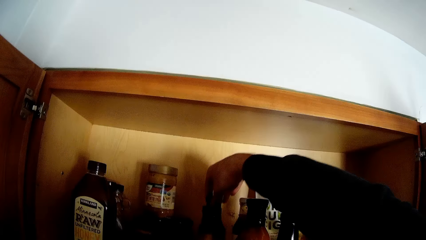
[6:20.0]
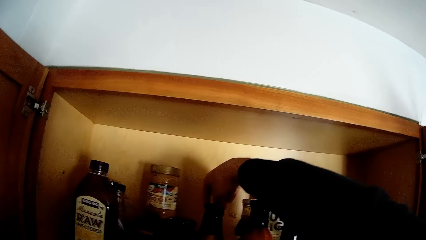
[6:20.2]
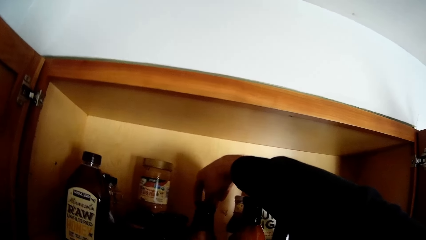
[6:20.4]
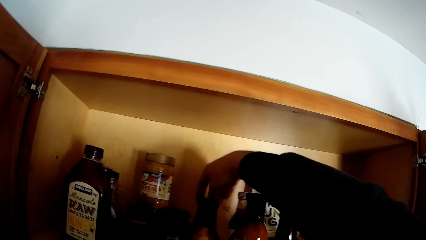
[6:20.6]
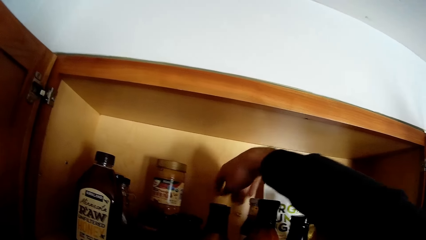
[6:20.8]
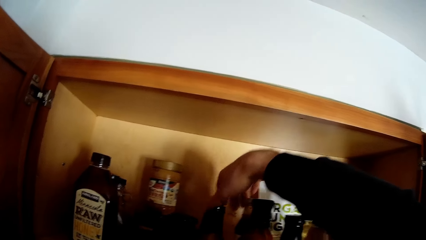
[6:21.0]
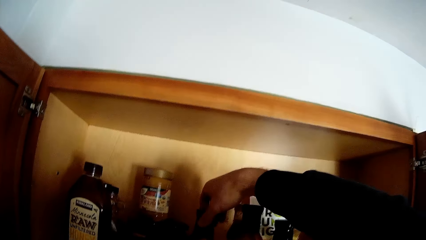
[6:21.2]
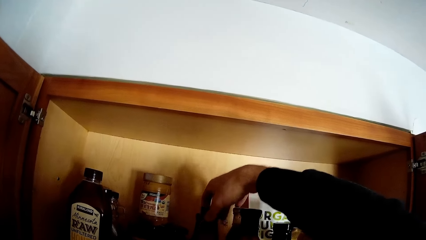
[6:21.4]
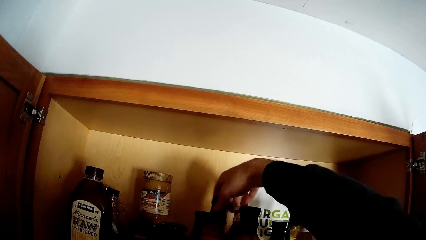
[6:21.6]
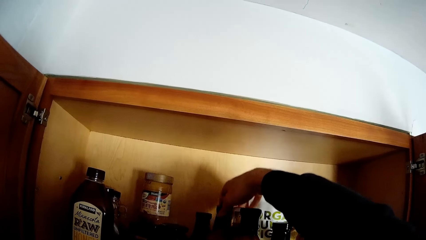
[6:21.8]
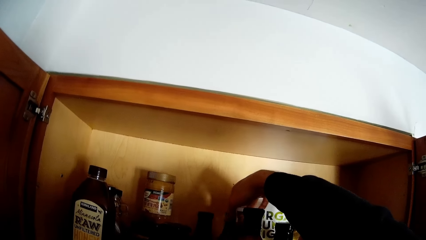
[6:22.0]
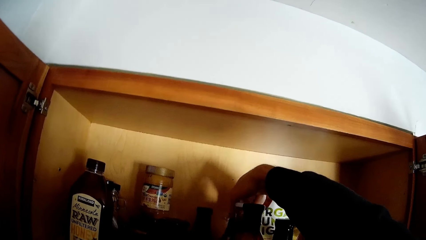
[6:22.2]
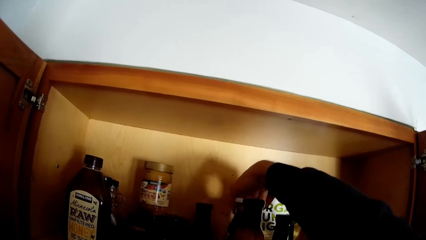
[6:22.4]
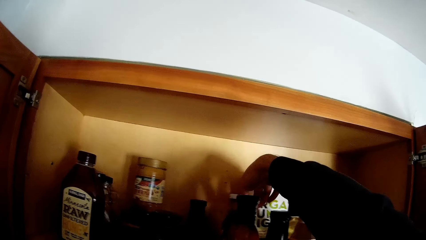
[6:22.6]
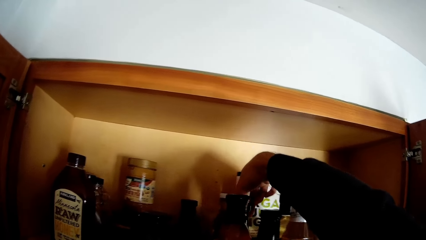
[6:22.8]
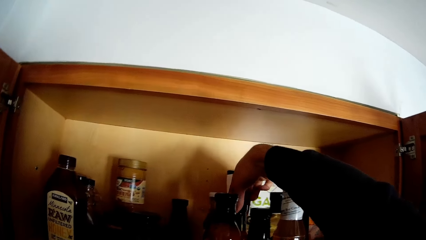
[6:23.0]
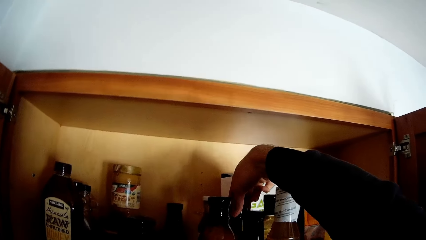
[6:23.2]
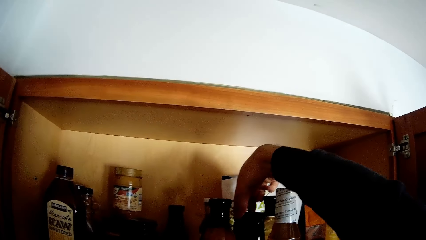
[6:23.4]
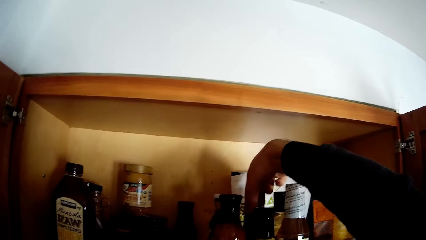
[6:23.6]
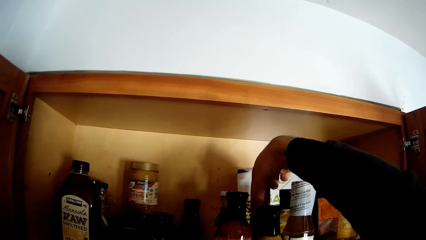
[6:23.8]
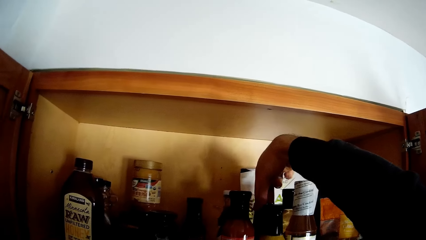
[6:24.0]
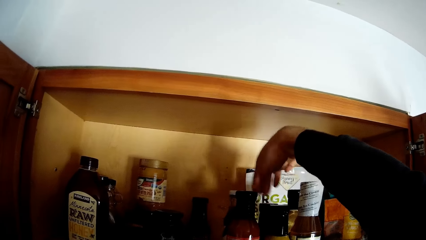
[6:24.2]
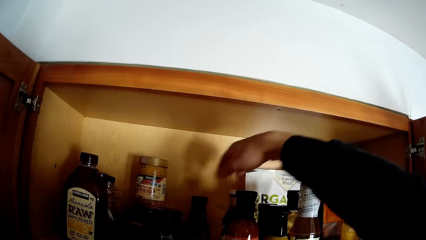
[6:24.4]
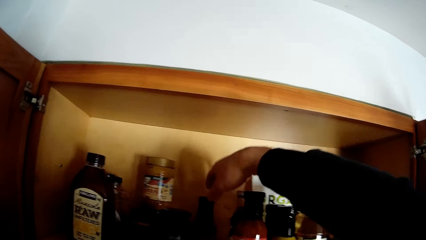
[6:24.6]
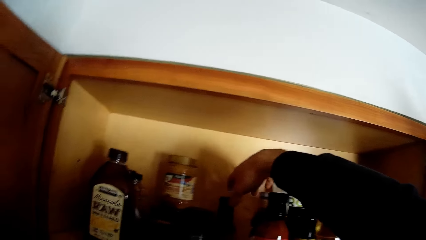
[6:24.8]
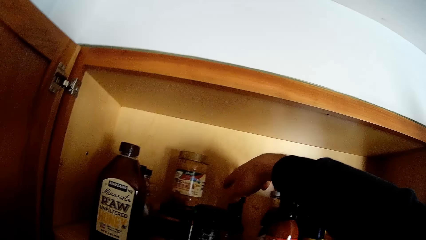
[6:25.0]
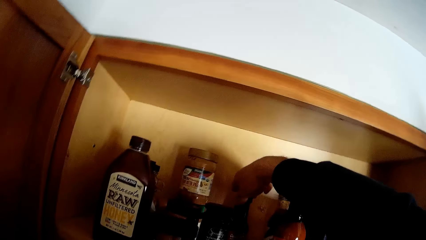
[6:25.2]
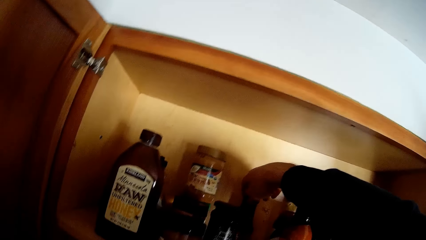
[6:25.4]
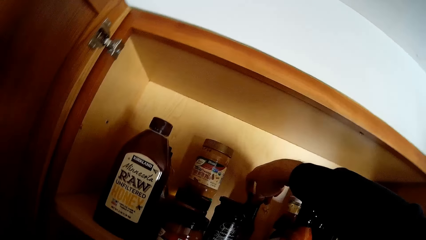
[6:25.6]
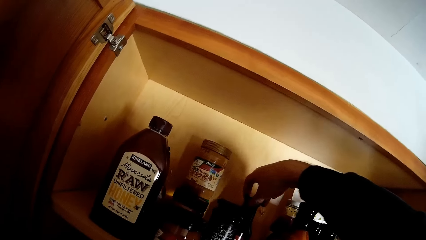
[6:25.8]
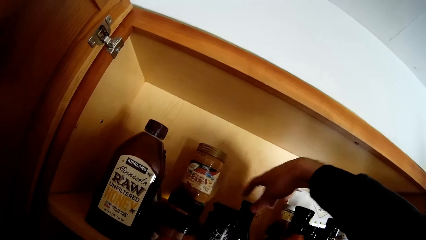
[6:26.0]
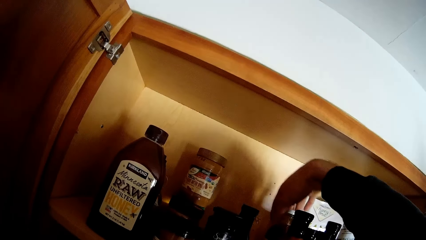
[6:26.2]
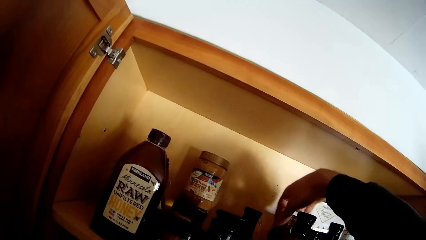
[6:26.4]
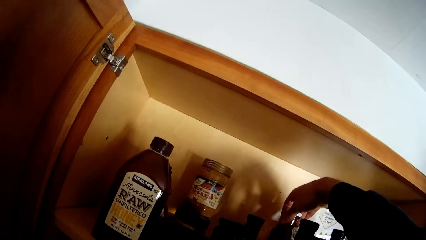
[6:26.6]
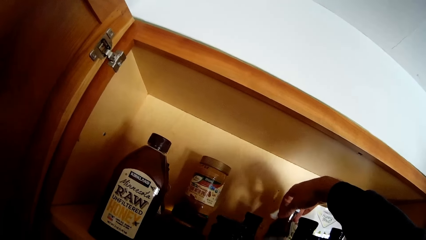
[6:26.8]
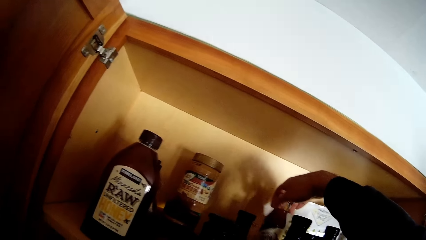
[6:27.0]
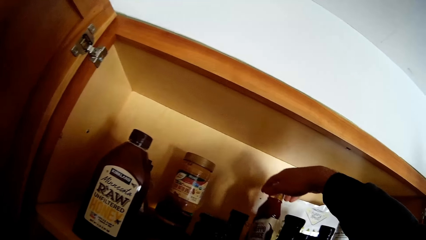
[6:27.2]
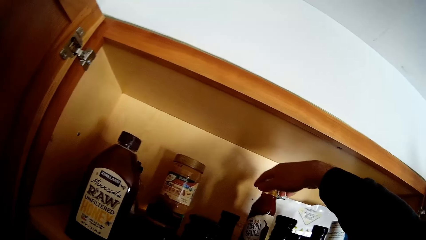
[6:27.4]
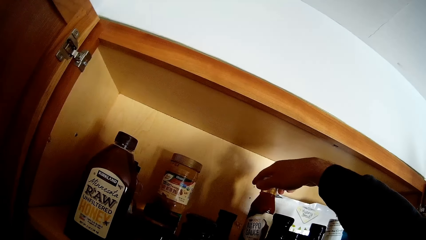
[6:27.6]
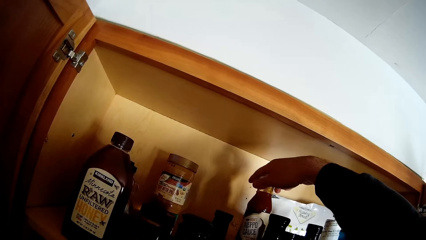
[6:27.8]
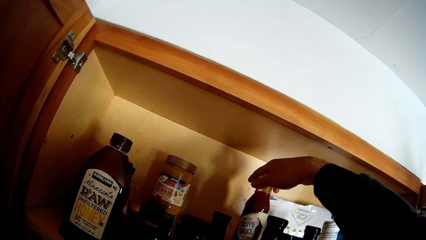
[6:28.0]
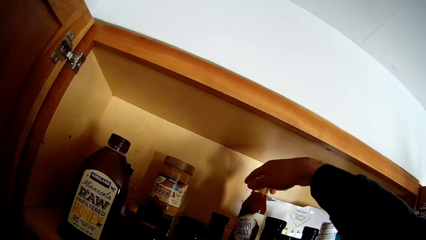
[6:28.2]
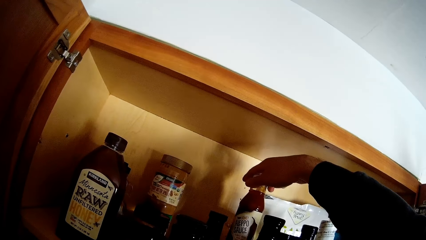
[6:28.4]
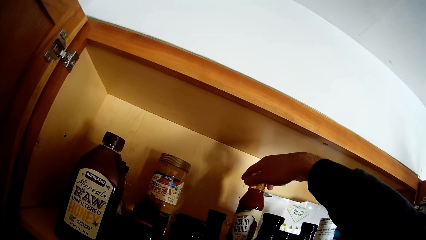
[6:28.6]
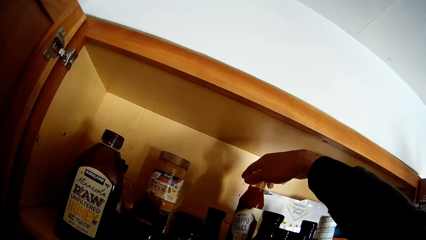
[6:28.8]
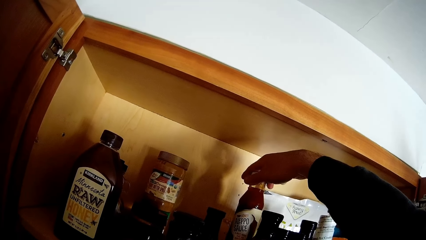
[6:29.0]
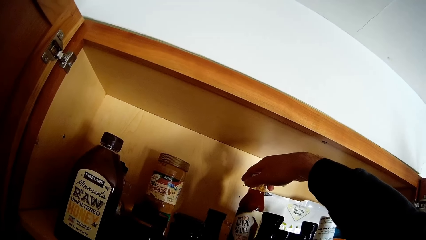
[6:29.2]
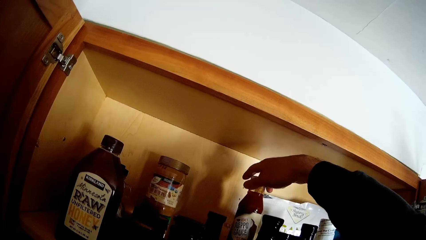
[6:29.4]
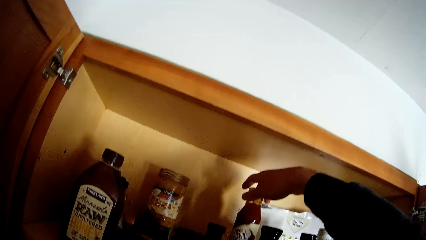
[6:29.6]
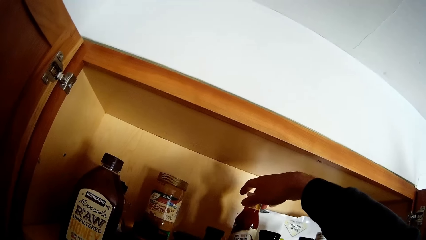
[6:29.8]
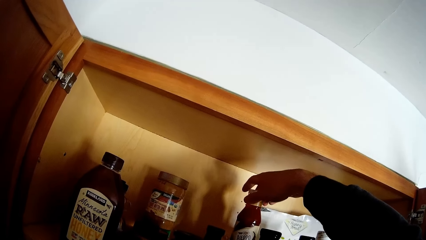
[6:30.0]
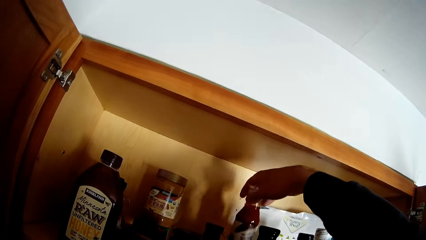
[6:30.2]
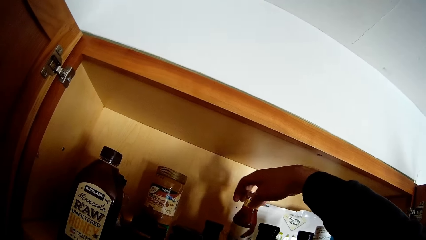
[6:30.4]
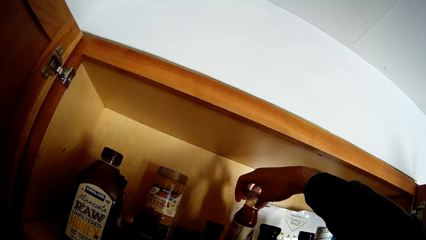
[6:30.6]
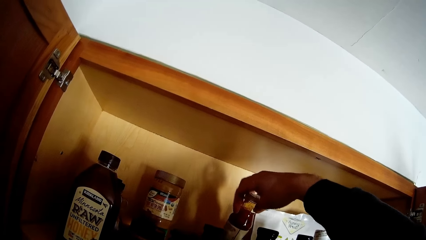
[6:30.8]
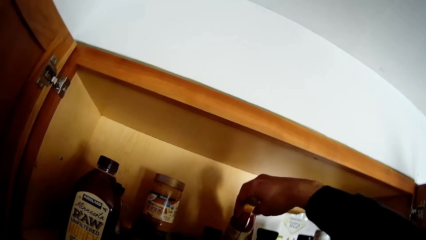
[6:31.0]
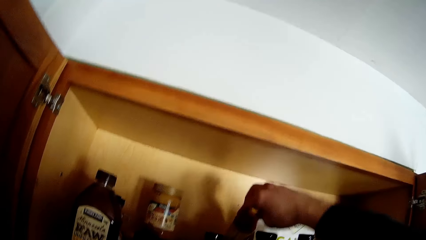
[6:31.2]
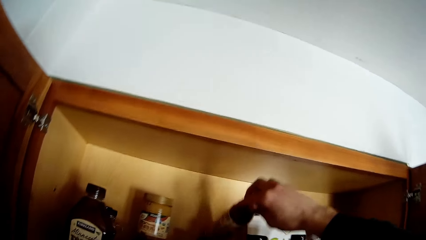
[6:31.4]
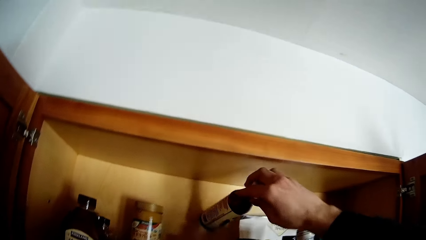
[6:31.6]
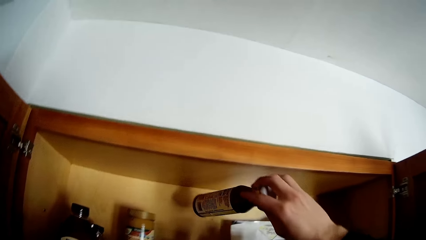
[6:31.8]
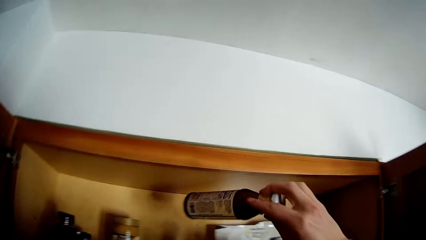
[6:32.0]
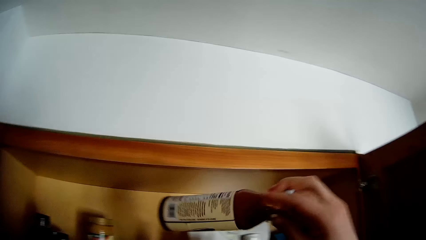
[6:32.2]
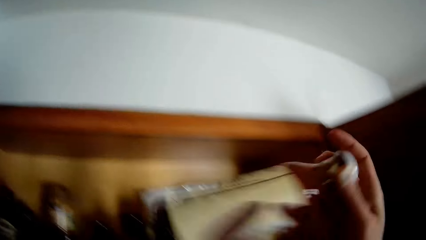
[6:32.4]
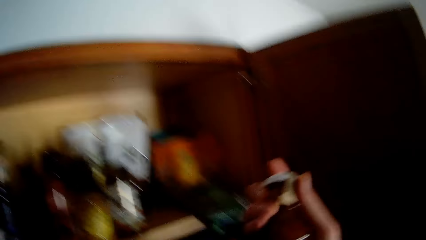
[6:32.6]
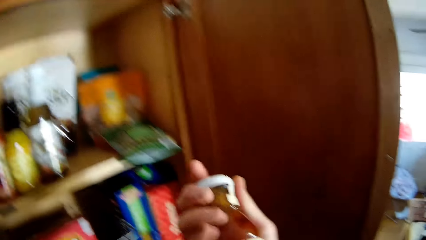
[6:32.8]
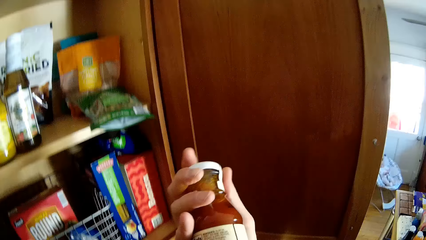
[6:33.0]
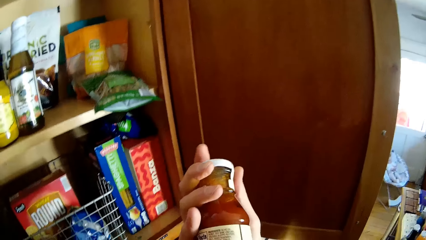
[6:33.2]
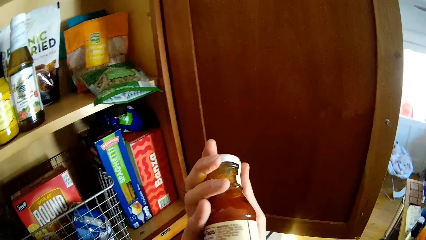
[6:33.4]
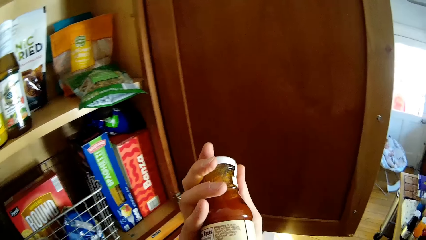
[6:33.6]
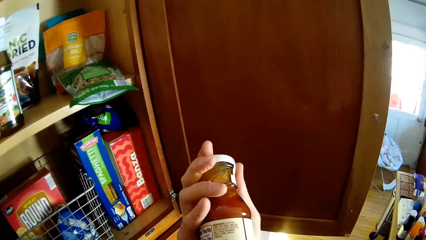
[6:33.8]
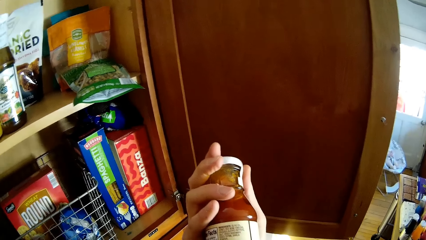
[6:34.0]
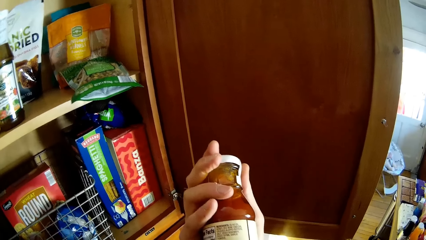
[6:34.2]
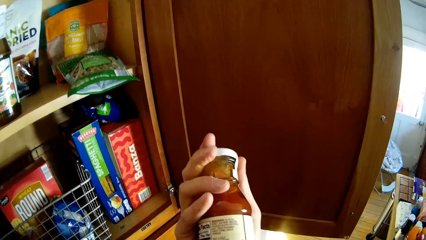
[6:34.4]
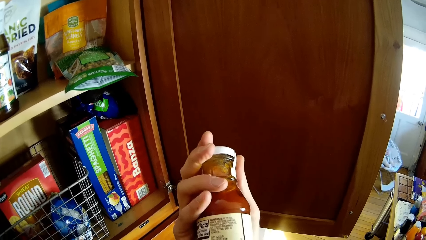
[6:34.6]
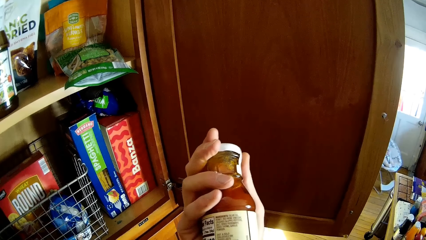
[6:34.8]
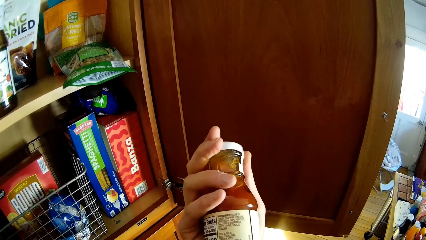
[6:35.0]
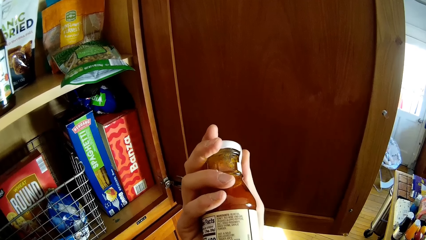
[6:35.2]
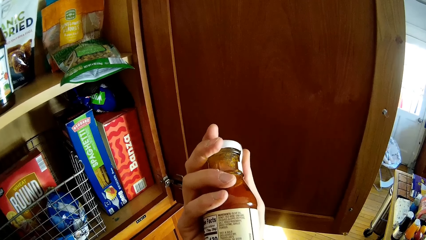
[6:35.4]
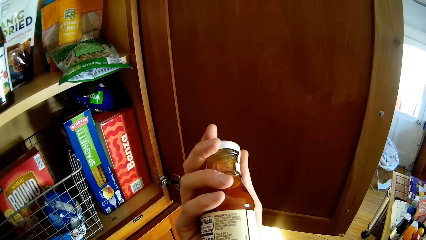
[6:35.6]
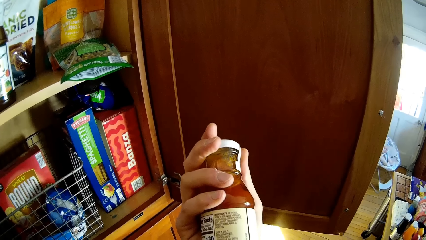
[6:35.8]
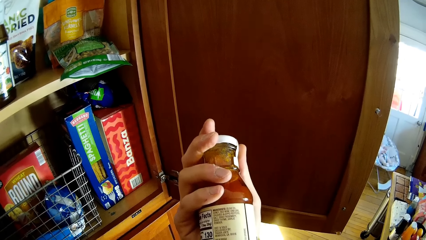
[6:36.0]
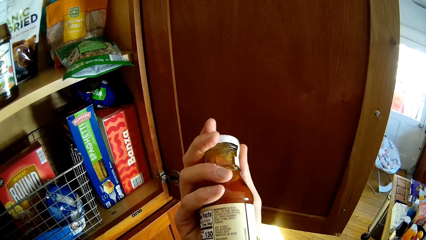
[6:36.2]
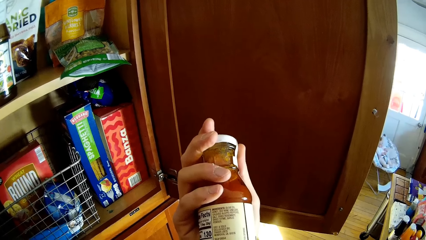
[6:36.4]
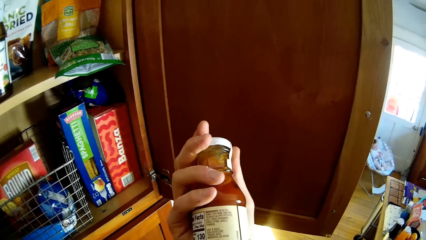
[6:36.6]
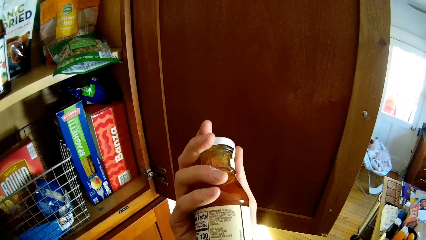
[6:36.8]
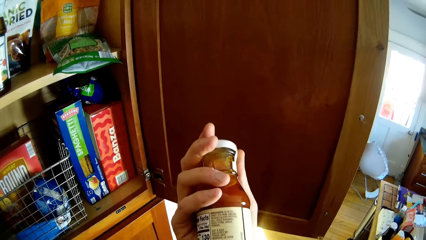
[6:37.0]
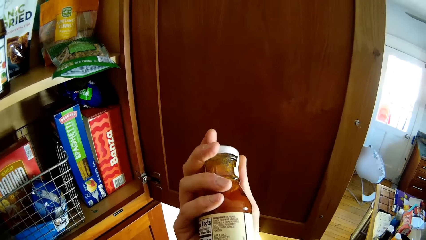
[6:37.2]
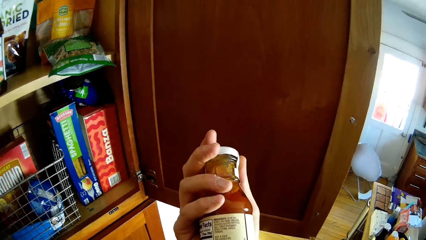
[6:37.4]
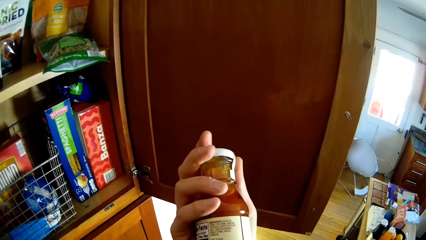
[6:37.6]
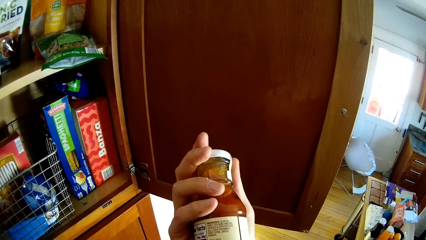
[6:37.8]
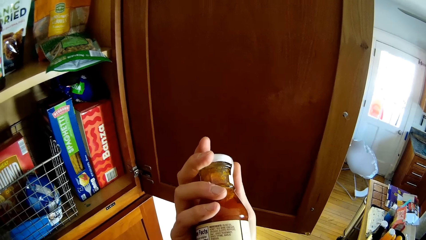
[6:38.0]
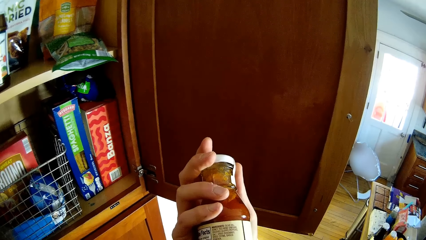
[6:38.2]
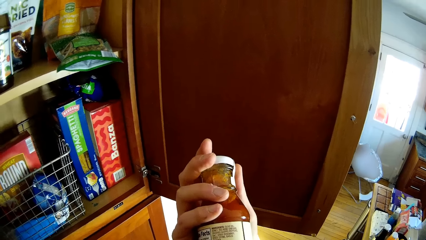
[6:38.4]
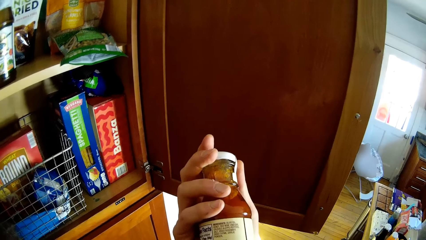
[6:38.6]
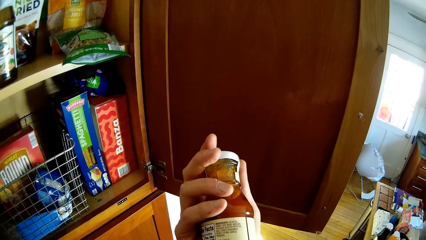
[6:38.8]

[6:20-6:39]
The camera wearer picks up a bottle of sauce or container from the kitchen cabinet with his right hand. He holds the container in hand. He speaks to the lady.
